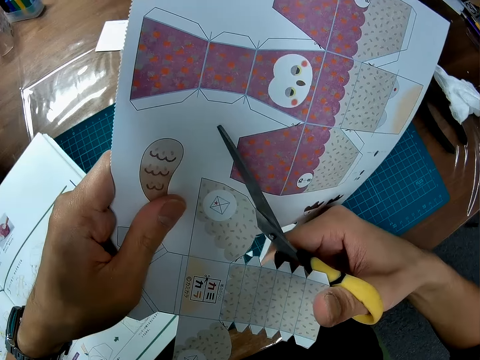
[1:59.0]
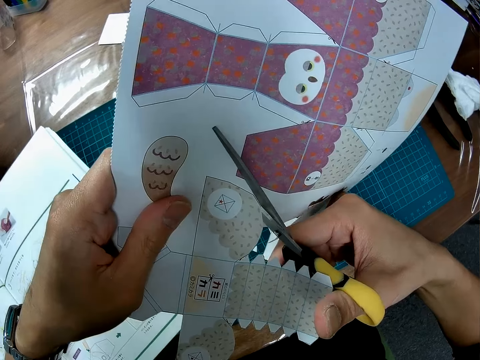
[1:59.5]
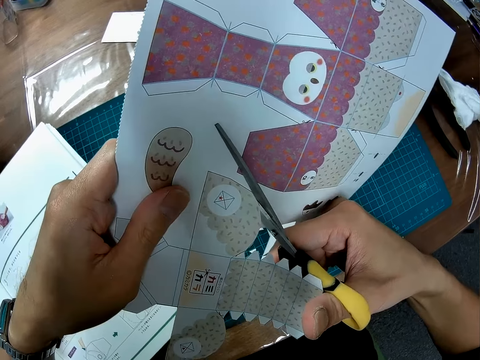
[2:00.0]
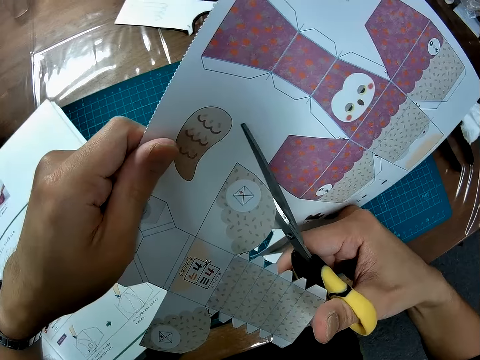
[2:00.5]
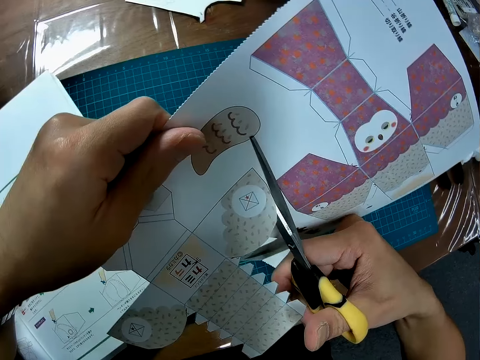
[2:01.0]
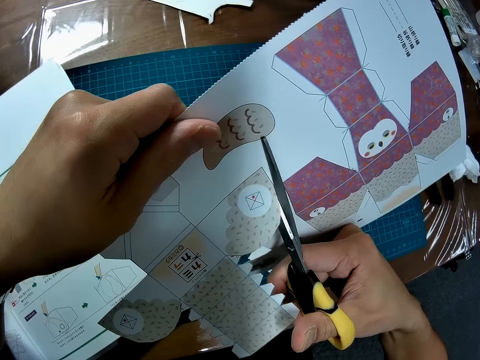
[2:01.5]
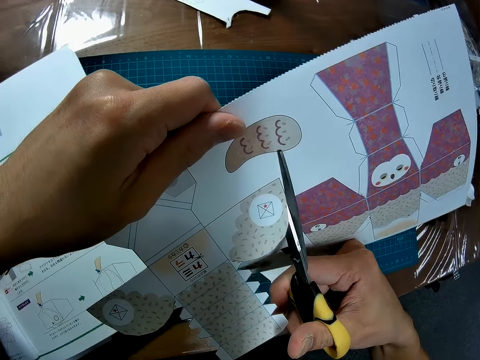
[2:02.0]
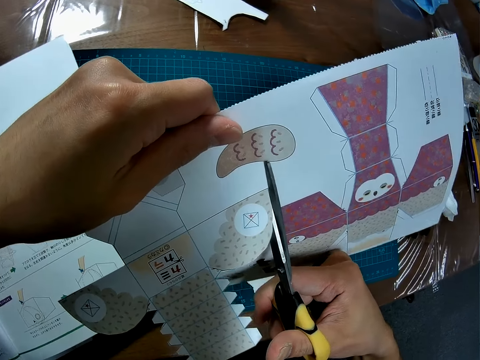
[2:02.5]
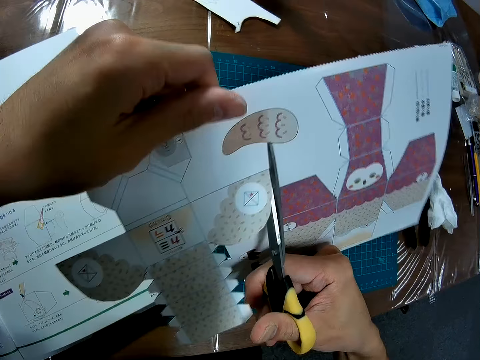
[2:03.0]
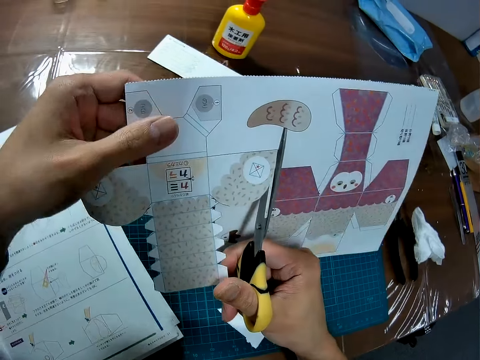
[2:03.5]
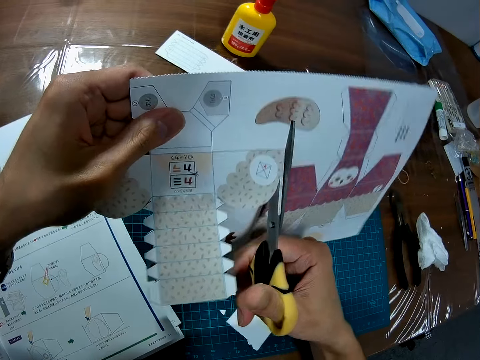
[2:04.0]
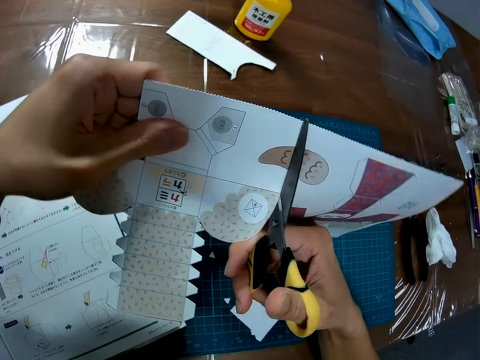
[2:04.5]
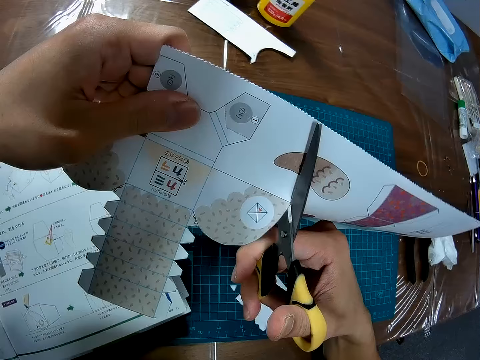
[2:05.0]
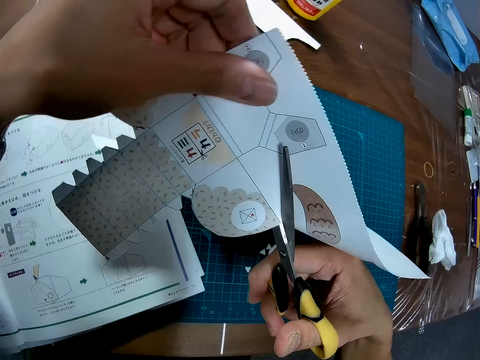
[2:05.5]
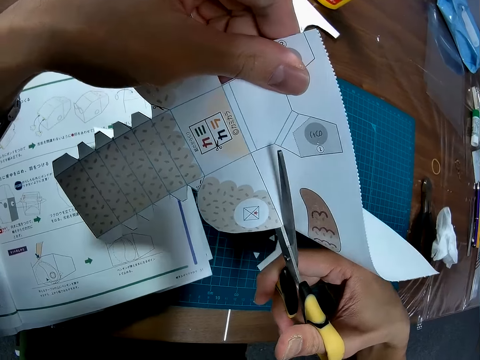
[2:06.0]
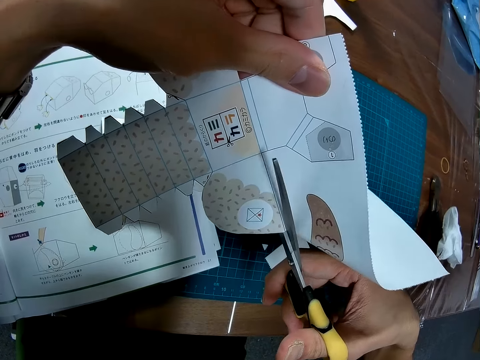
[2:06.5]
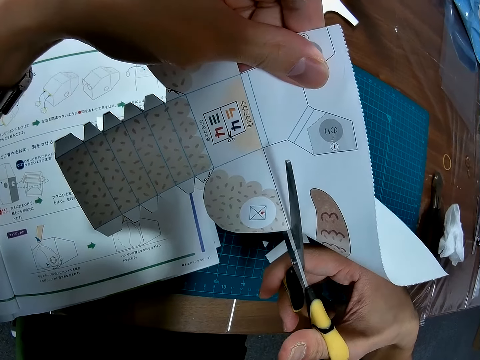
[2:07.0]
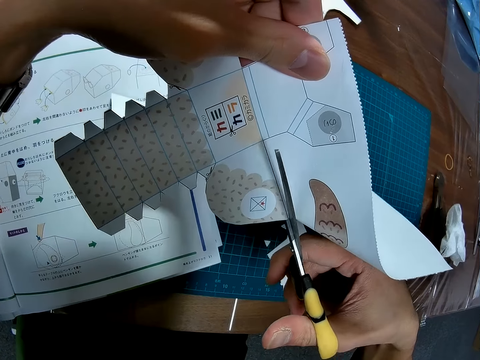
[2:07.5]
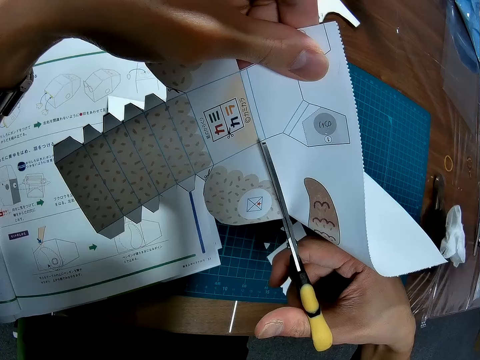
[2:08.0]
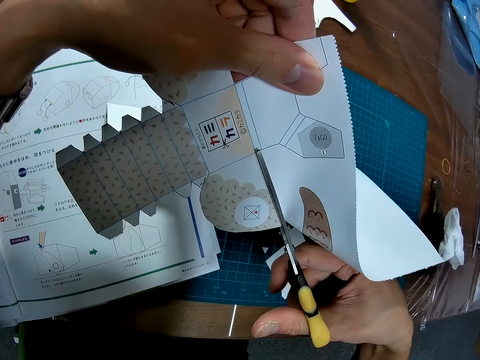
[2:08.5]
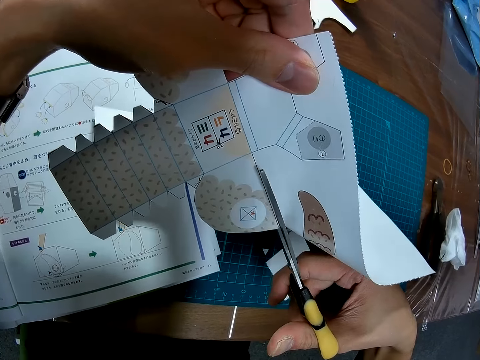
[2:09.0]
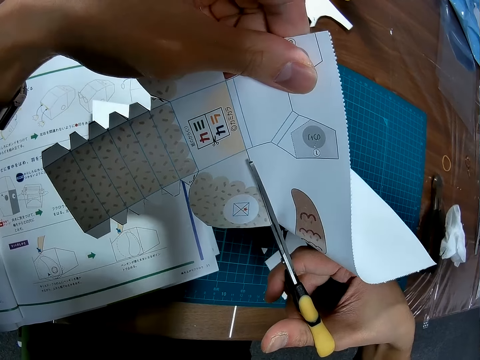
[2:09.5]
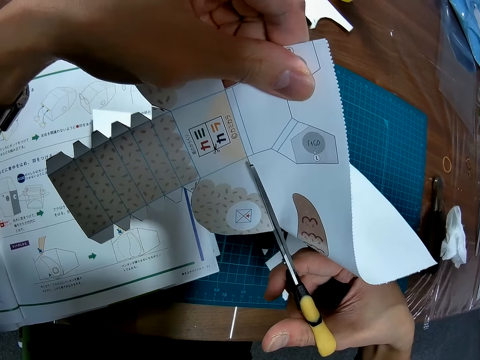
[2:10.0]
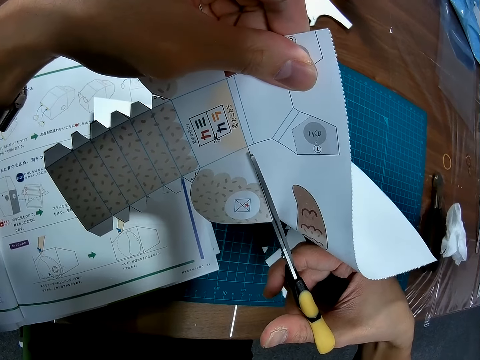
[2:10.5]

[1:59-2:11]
The camera wearer turns the craft paper with scissors. They cut the craft paper with the scissors. They turn the craft paper. They cut the craft paper with the scissors.

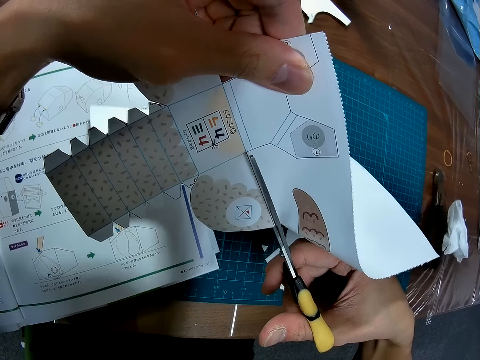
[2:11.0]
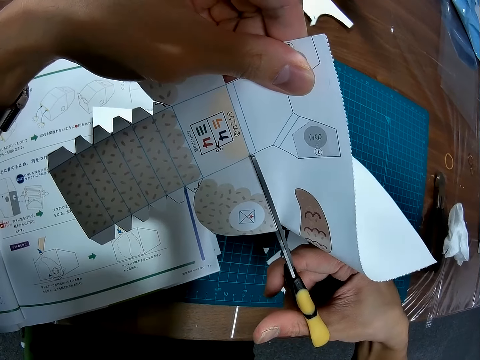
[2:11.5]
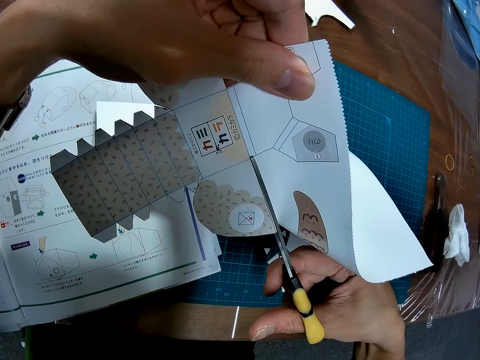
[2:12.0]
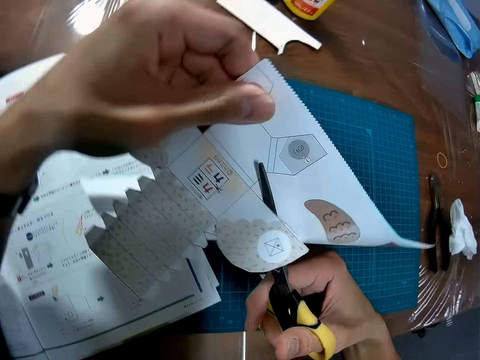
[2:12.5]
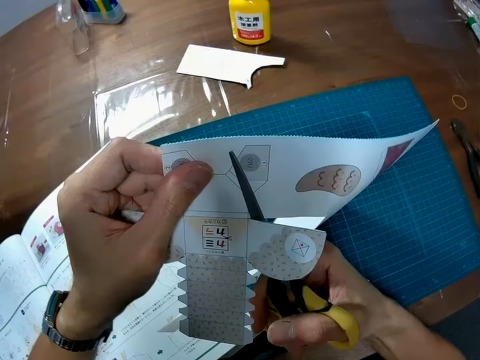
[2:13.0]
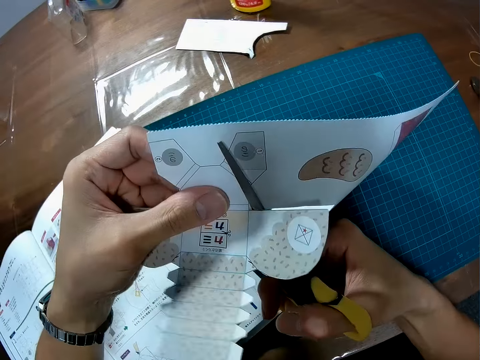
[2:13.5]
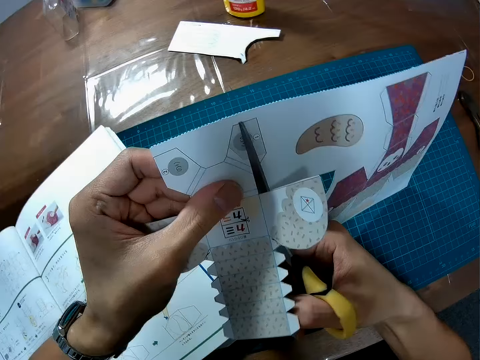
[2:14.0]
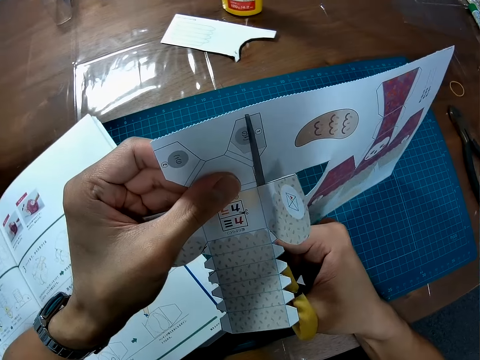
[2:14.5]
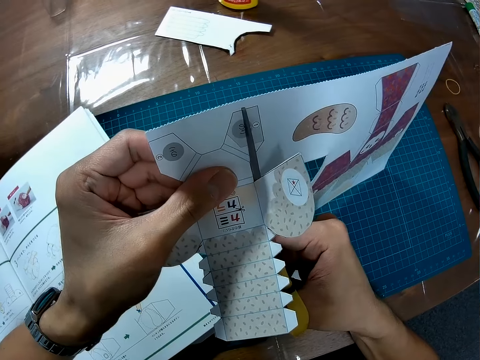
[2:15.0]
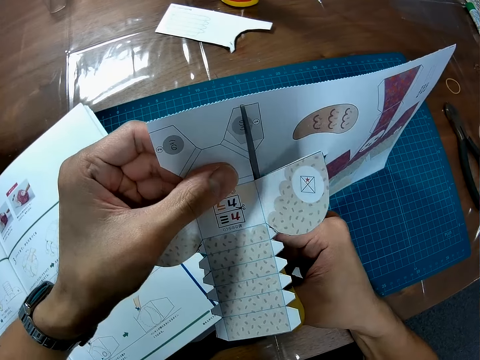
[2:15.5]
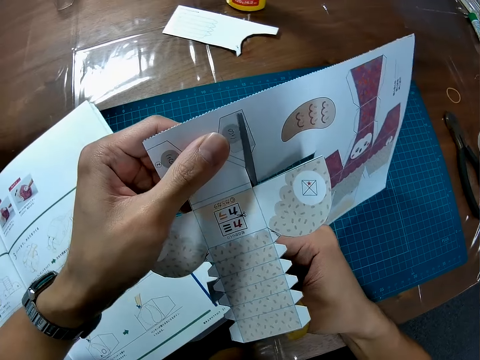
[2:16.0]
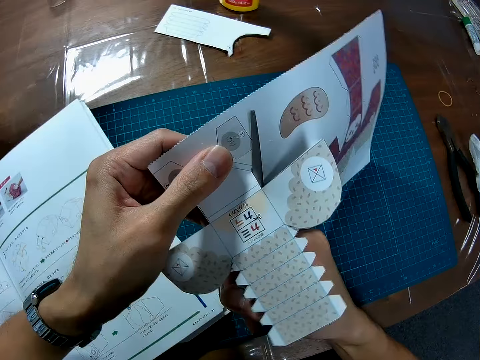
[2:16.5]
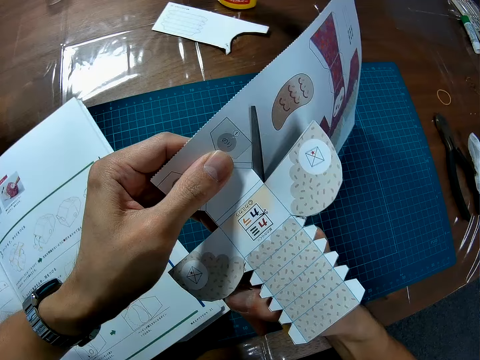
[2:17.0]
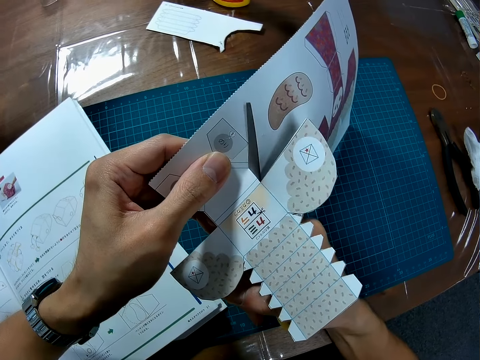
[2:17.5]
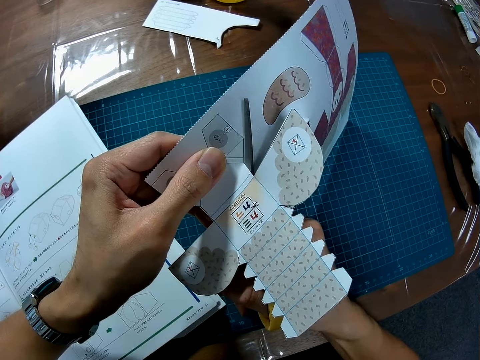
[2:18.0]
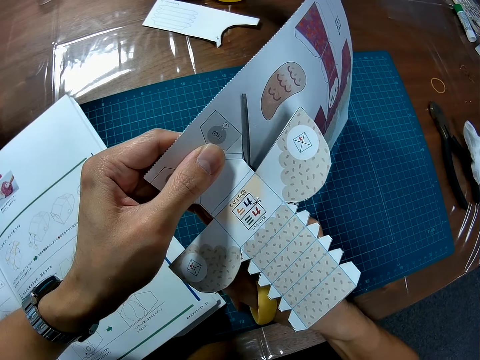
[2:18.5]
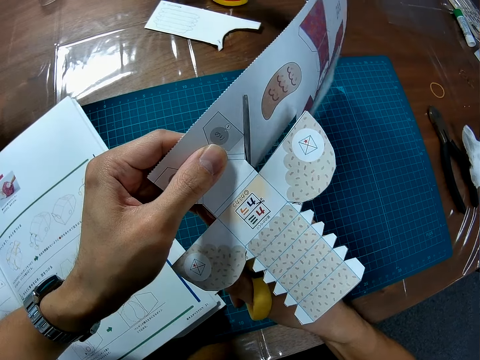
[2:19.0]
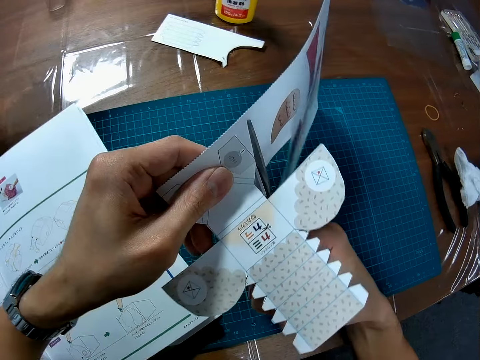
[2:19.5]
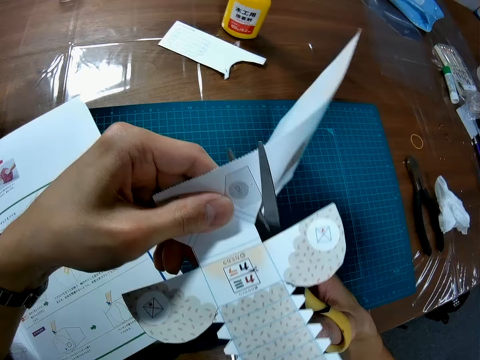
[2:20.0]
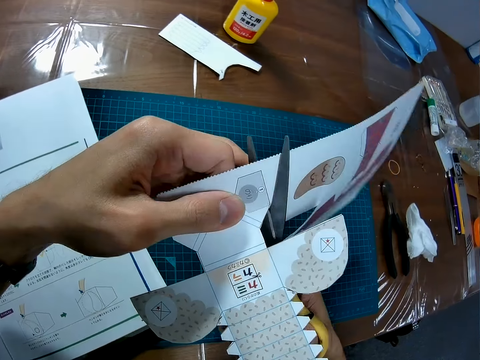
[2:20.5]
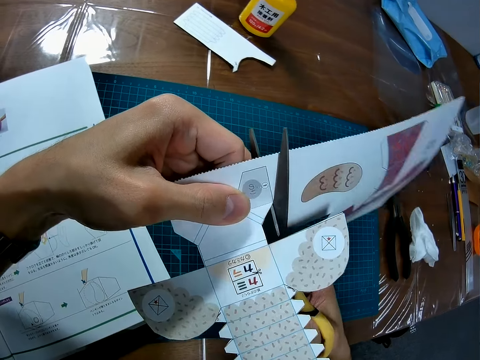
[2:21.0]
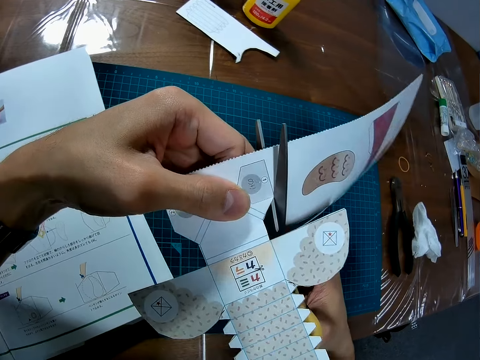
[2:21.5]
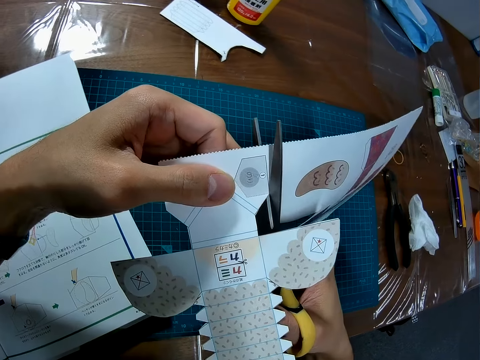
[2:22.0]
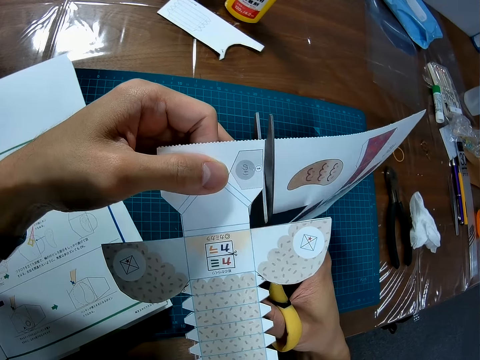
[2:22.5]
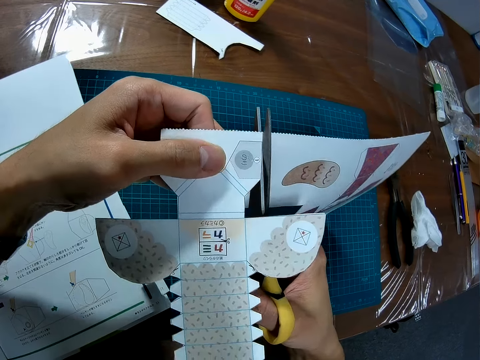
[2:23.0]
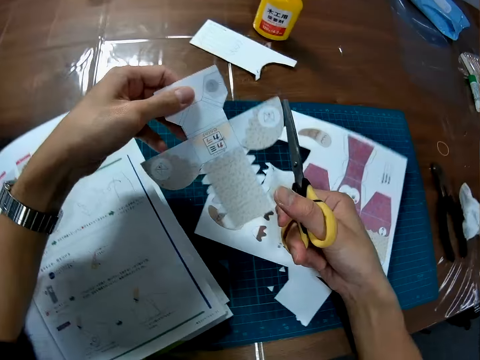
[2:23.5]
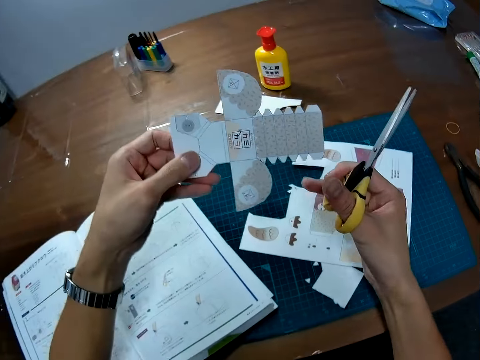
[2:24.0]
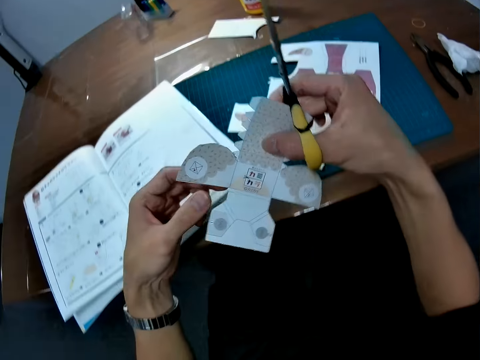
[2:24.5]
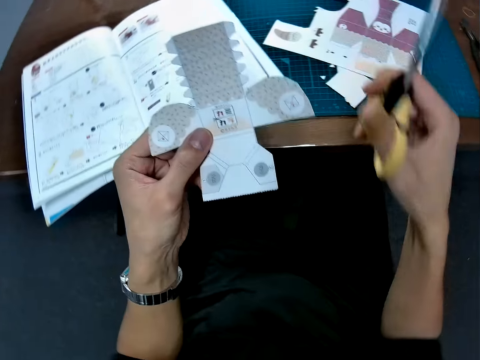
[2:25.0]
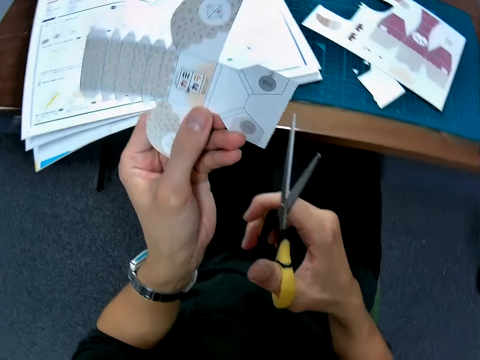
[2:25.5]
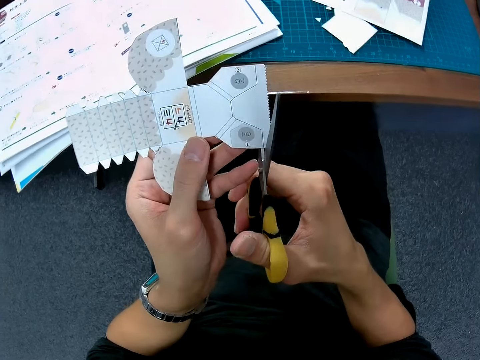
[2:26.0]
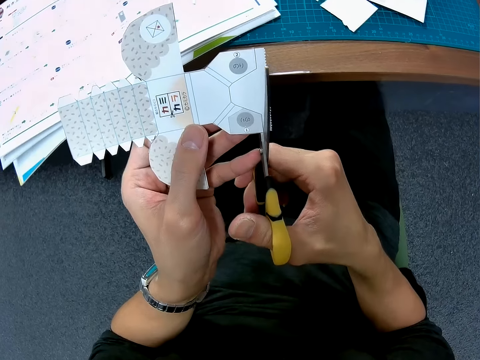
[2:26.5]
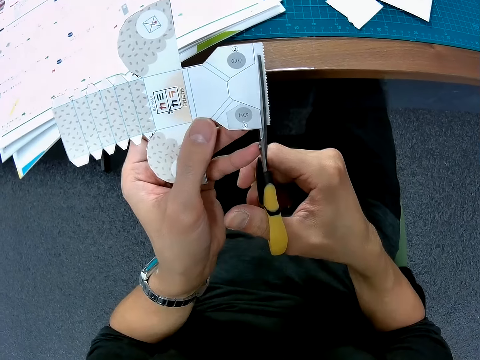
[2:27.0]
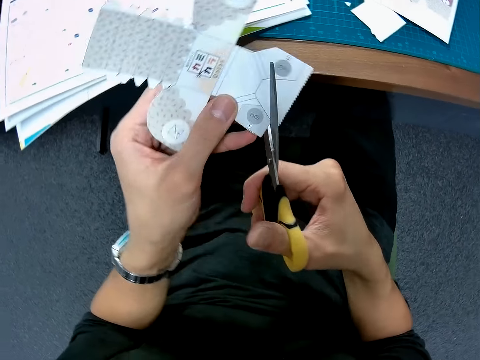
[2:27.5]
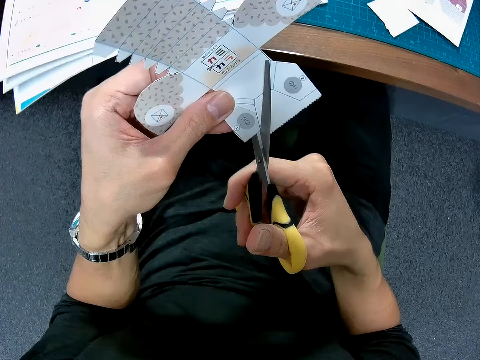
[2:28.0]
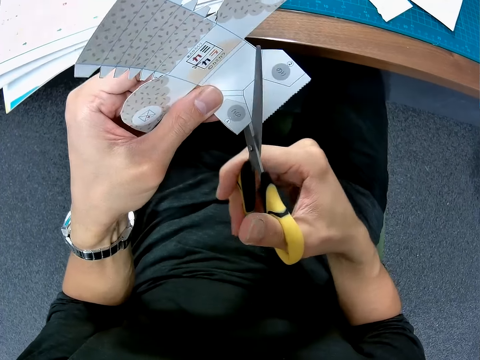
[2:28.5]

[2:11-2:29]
The camera wearer turns the craft paper. They cut the craft paper with scissors. They turn the craft paper or puzzle piece. They cut out the puzzle piece with the scissors.
